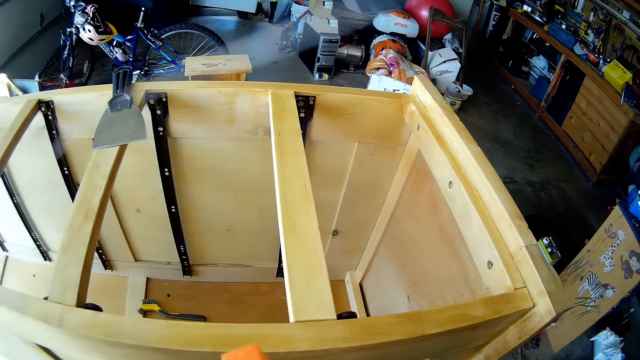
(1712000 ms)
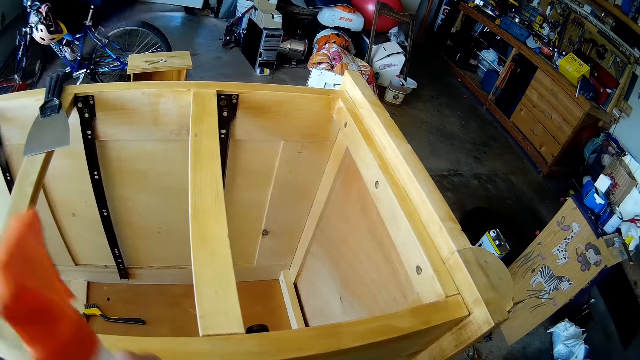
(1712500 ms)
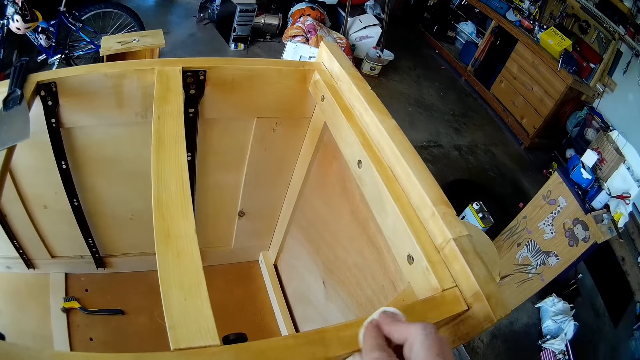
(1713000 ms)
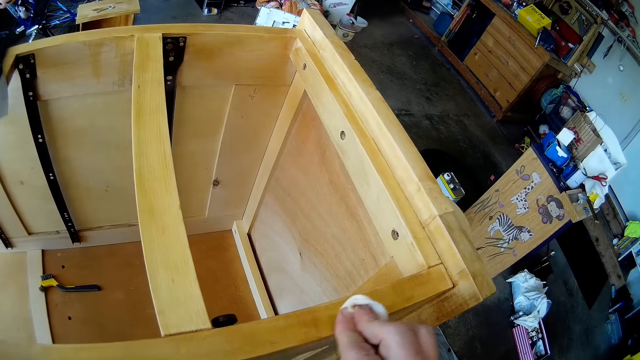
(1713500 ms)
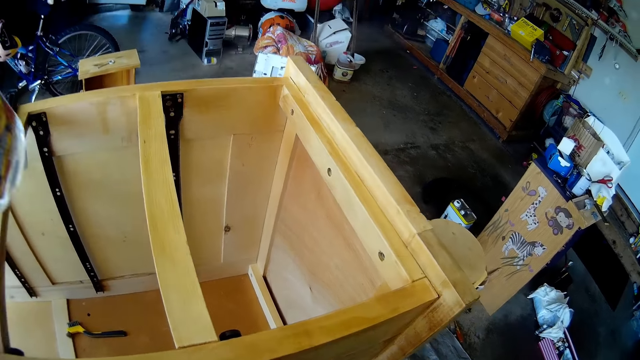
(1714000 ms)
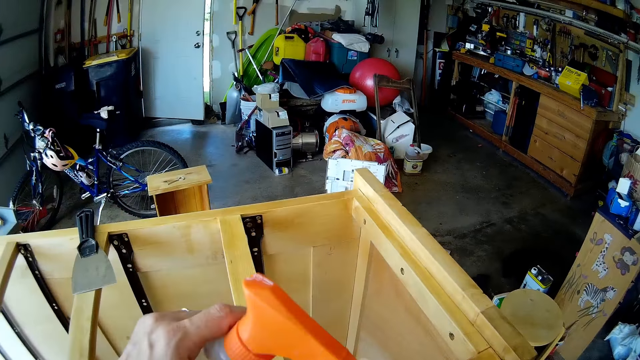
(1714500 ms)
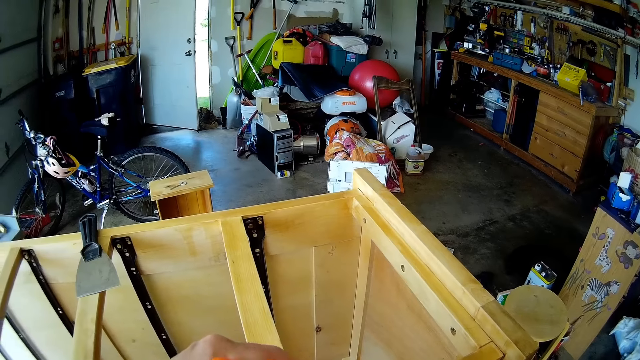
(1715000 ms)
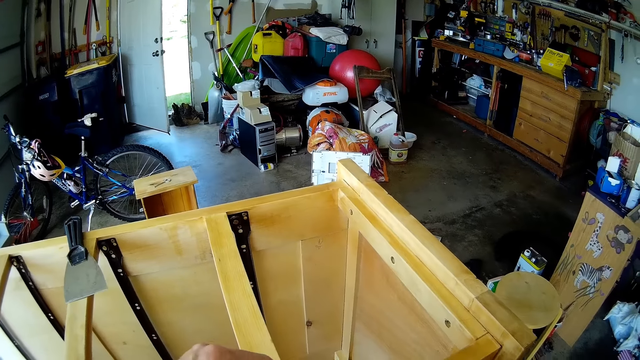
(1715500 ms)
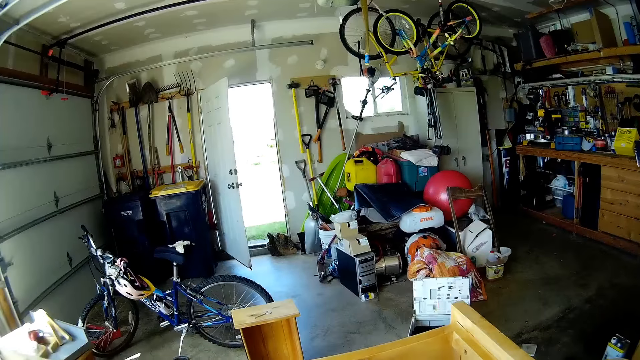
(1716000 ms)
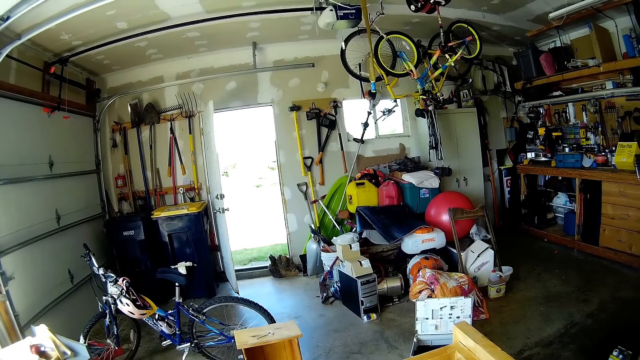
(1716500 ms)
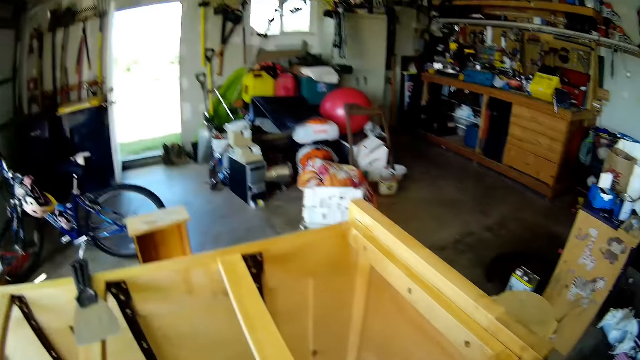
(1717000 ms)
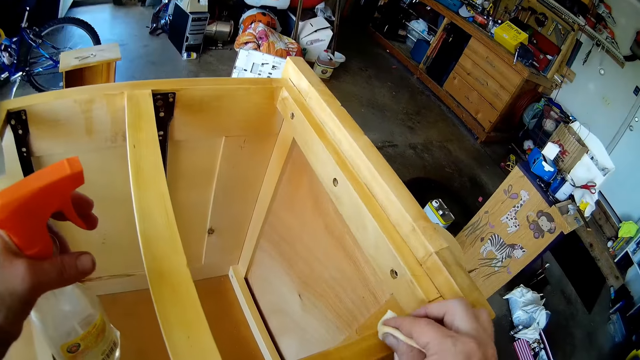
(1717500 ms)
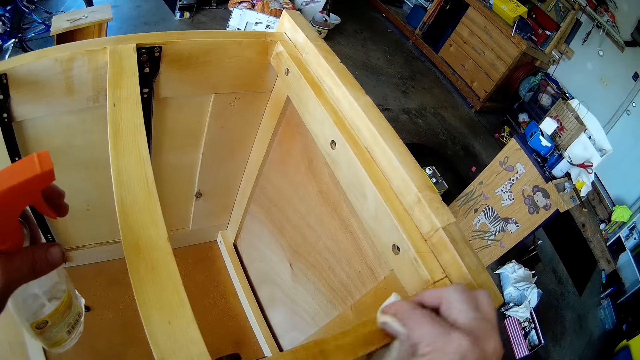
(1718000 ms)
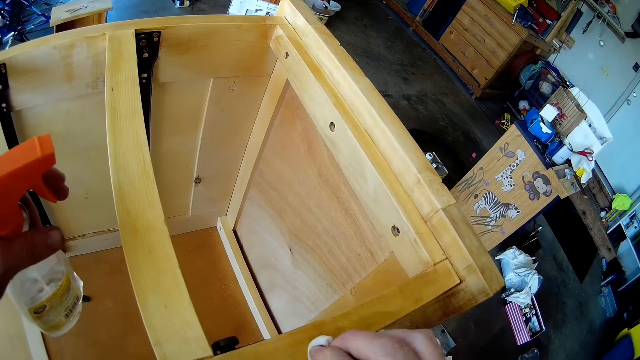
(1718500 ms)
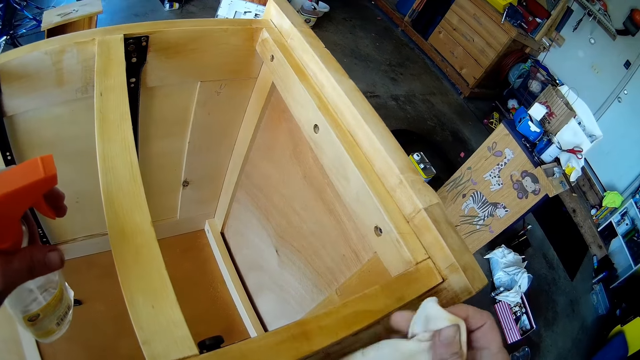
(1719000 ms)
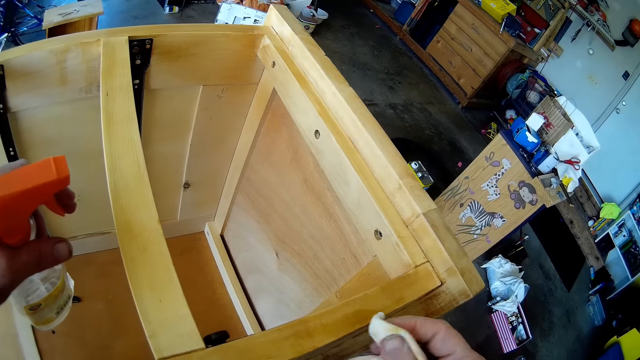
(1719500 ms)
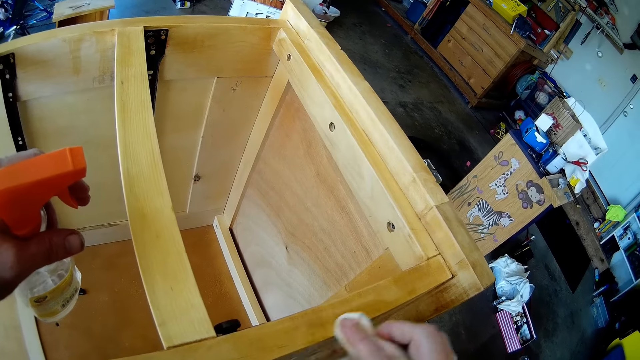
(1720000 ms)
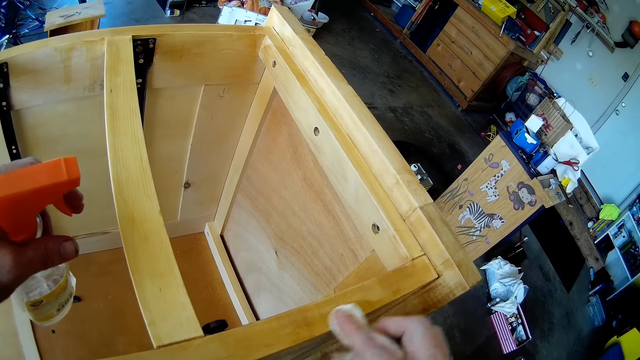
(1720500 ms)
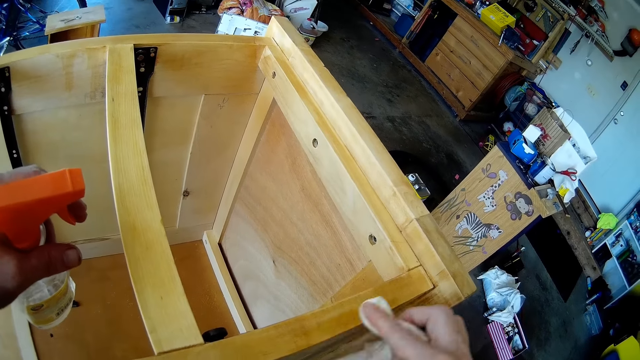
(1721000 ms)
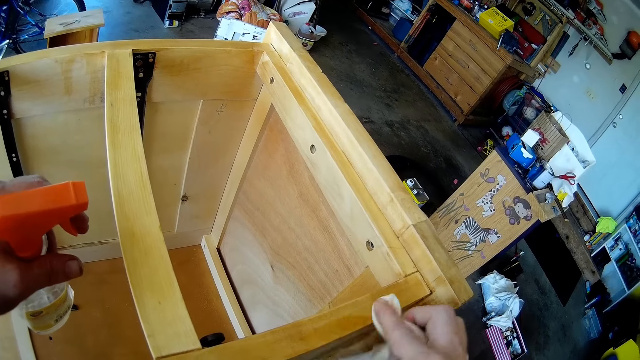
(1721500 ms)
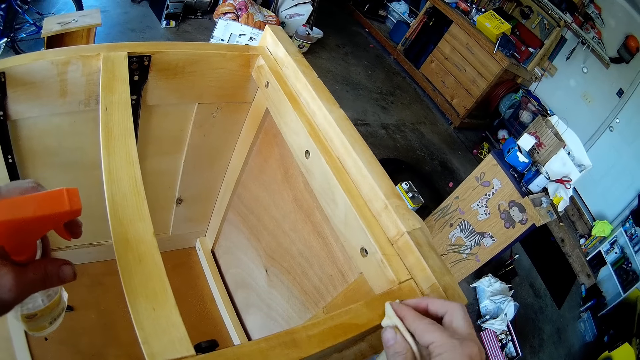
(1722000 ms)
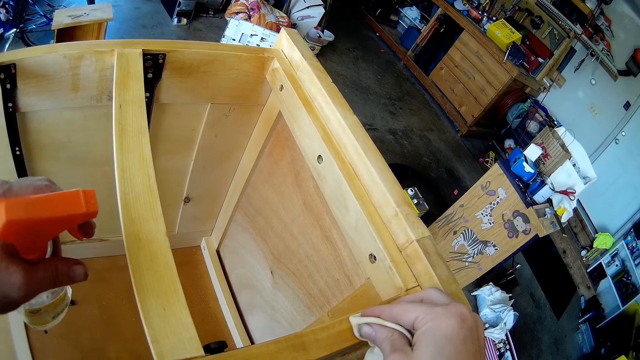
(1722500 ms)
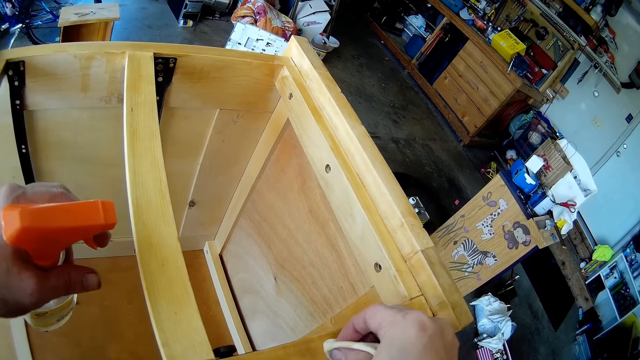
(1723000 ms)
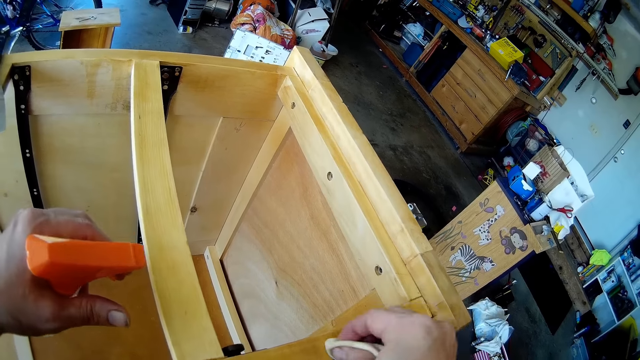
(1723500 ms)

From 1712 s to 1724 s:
The camera wearer places the spray on the other hand. They wipe the chest of drawers with a cloth. They spray on the chest of drawers. They wipe the chest of drawers with the cloth.

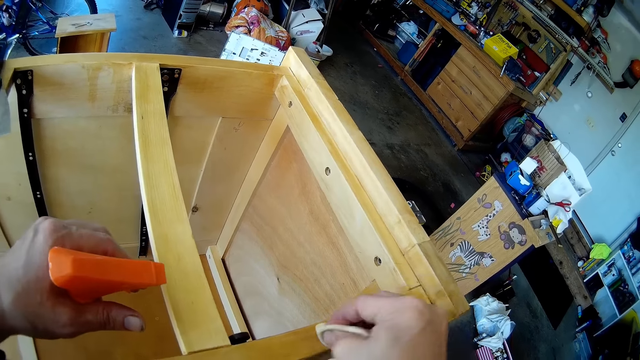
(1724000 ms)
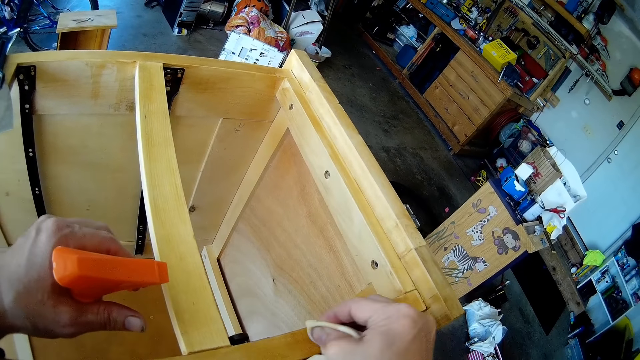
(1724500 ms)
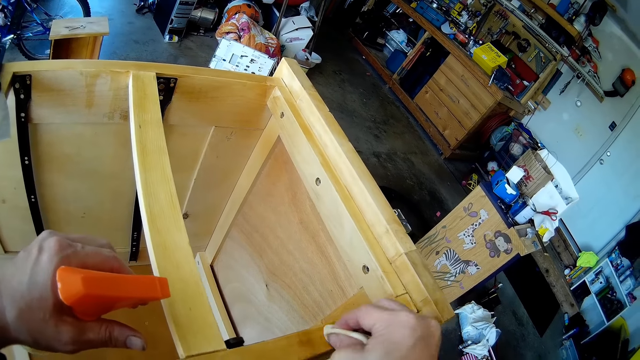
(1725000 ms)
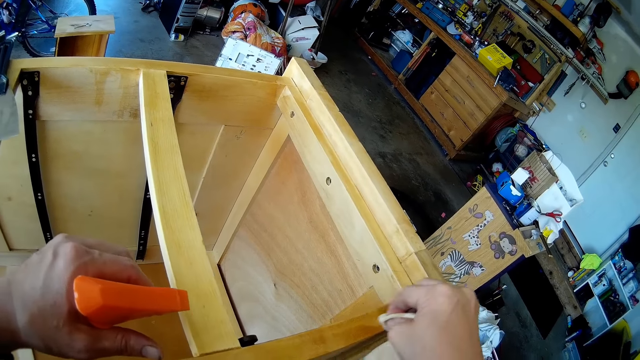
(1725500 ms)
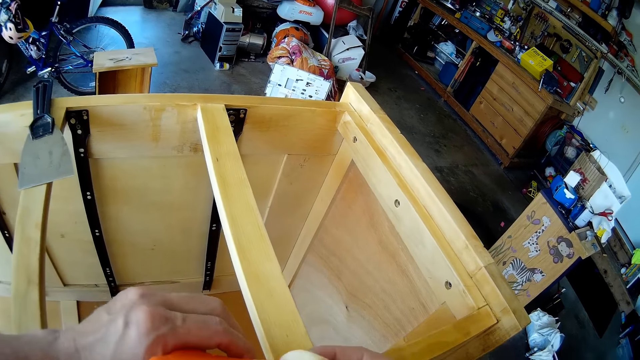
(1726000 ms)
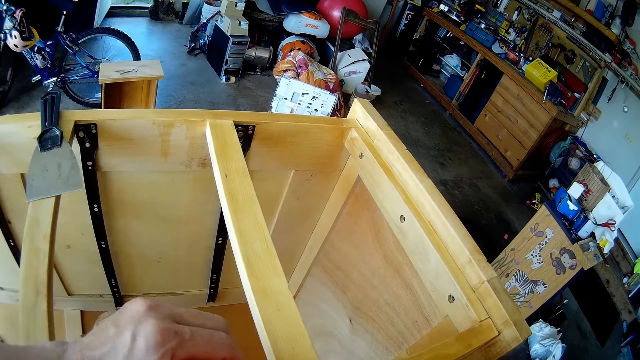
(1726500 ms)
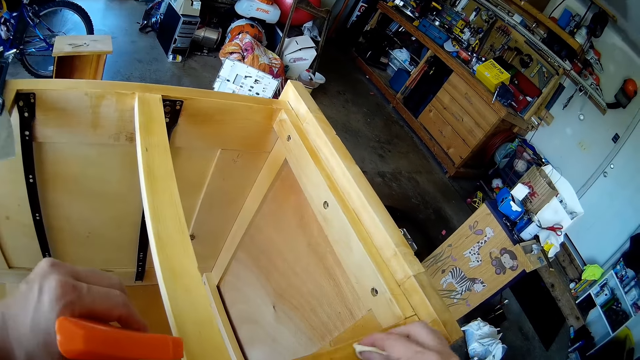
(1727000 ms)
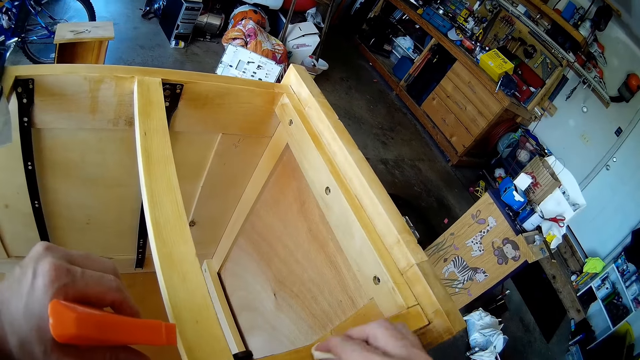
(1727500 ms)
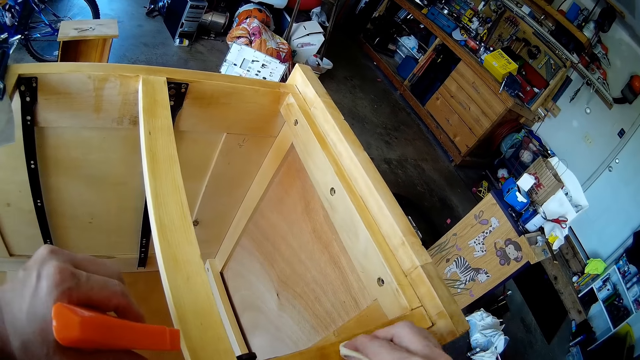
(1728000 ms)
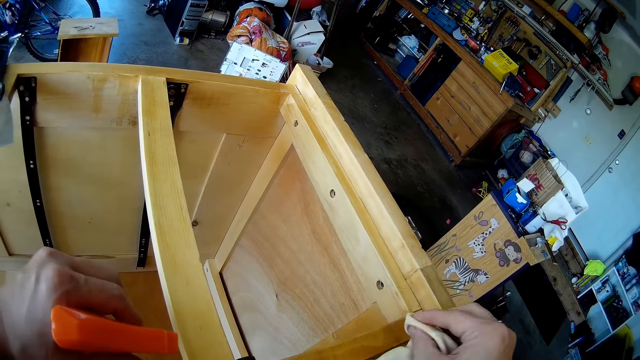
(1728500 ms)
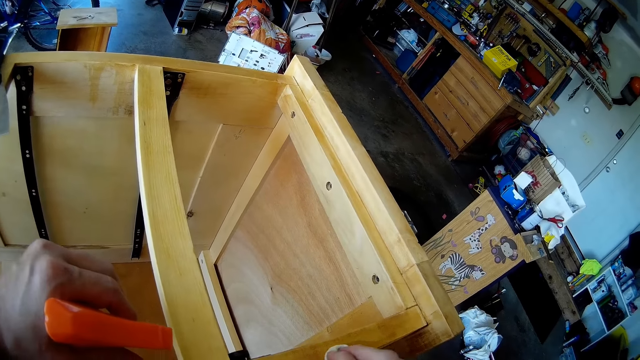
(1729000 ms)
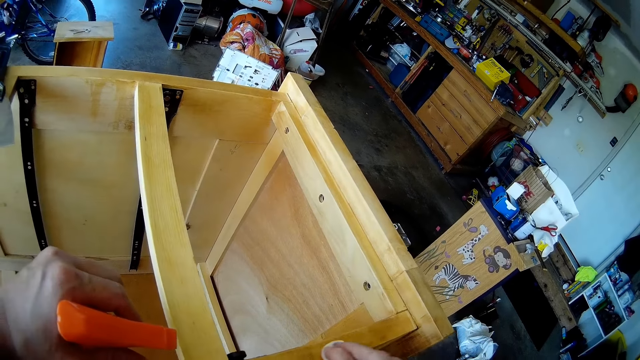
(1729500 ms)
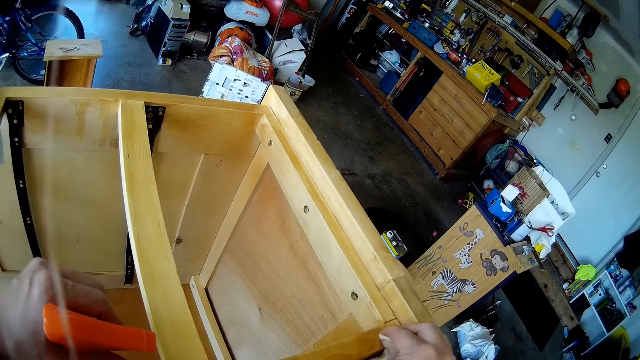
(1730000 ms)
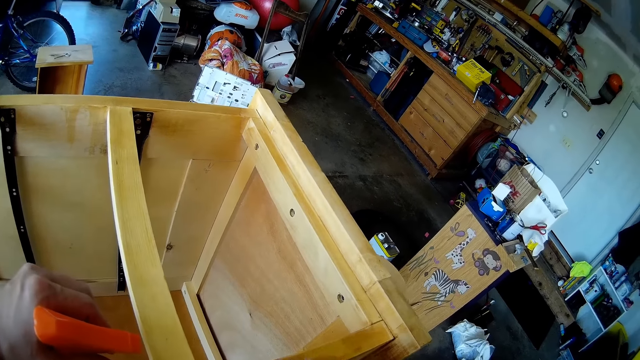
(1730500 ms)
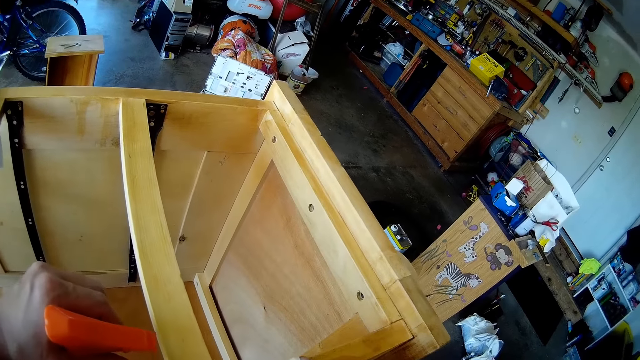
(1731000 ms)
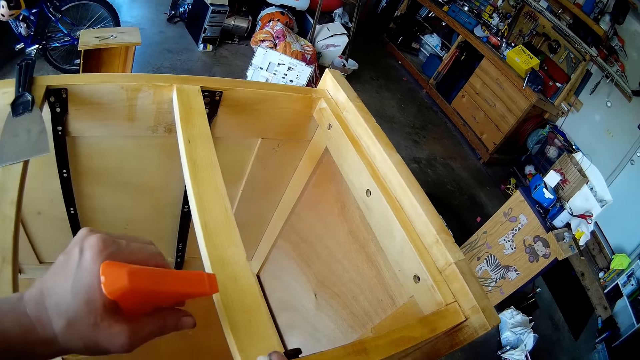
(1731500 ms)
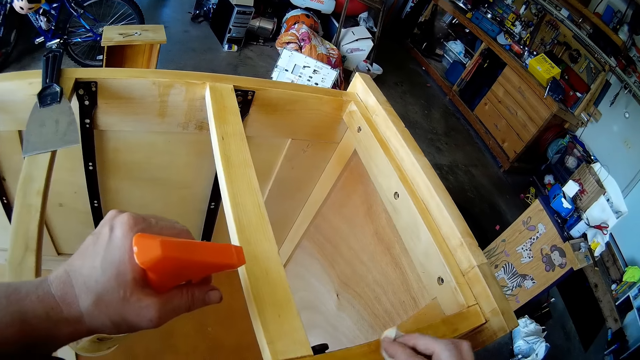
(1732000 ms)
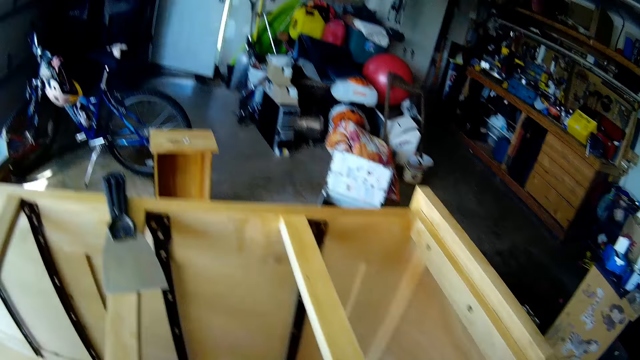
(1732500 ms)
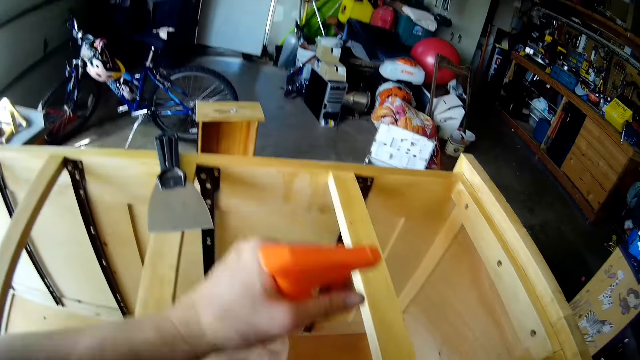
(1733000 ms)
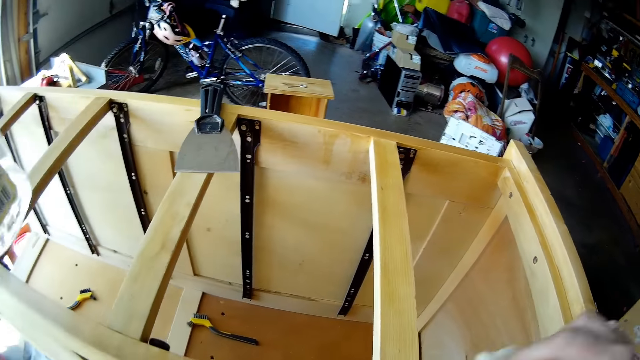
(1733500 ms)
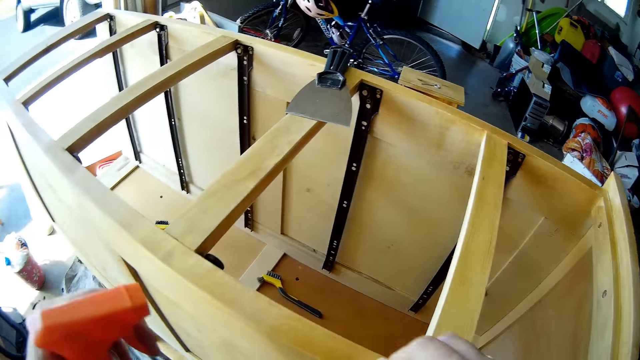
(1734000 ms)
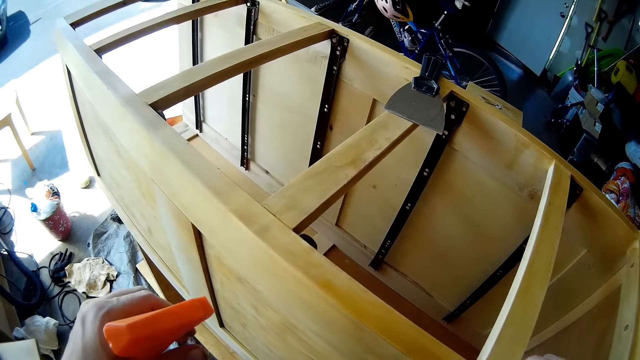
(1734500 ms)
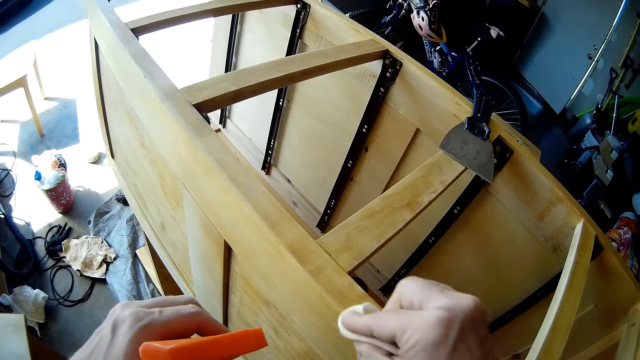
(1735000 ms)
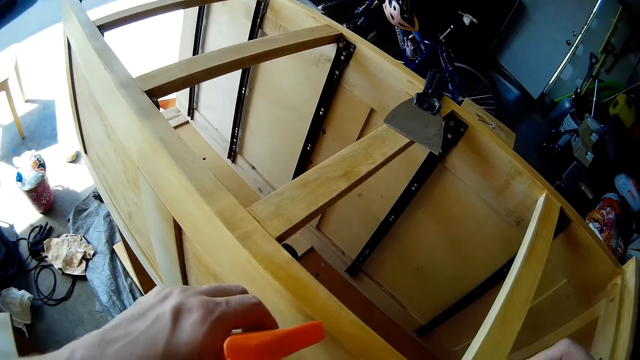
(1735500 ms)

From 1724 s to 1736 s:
The camera wearer sprays on the chest of drawers. They wipe the chest of drawers with a cloth. They spray on the chest of drawers.
